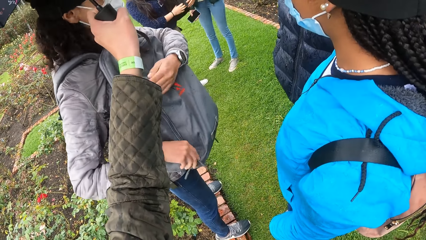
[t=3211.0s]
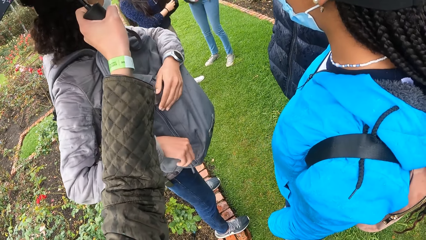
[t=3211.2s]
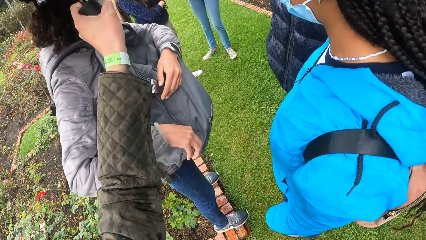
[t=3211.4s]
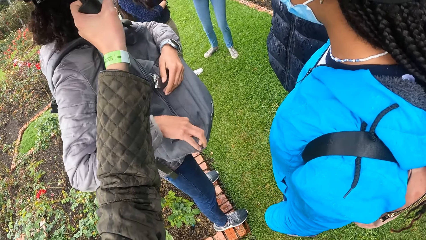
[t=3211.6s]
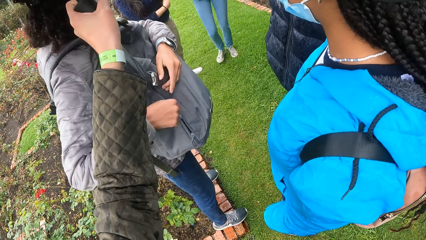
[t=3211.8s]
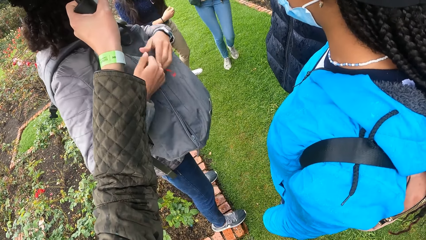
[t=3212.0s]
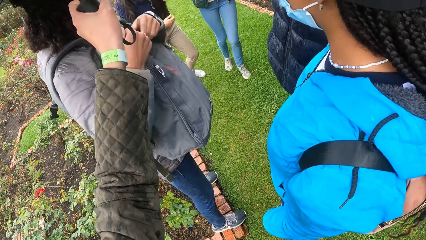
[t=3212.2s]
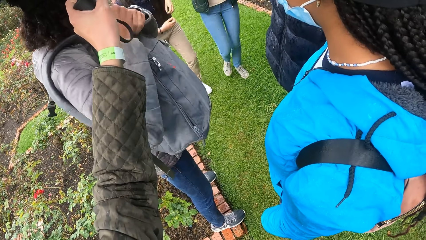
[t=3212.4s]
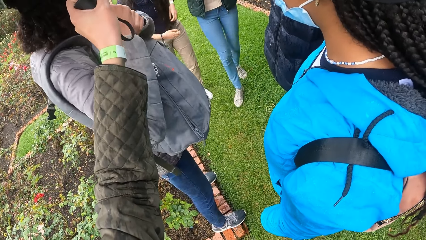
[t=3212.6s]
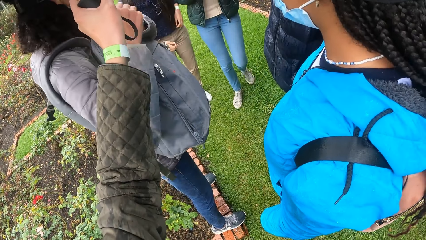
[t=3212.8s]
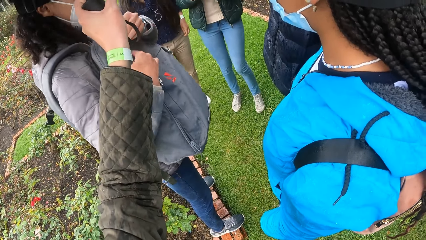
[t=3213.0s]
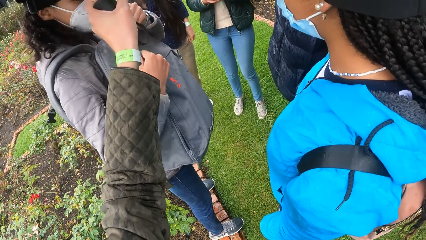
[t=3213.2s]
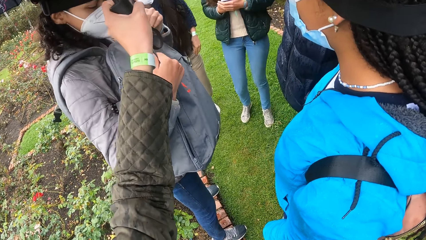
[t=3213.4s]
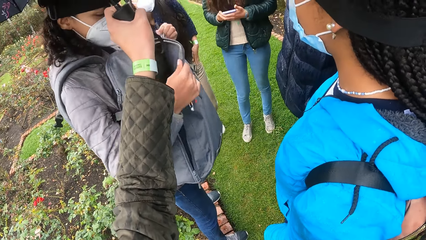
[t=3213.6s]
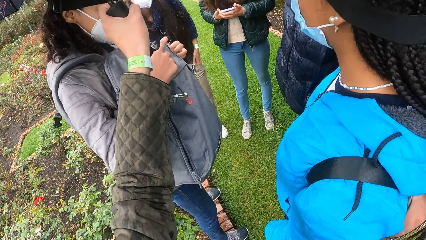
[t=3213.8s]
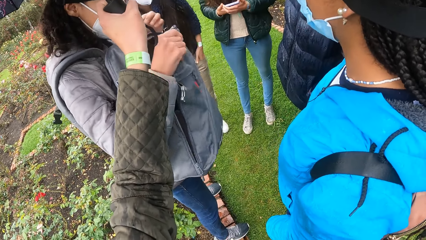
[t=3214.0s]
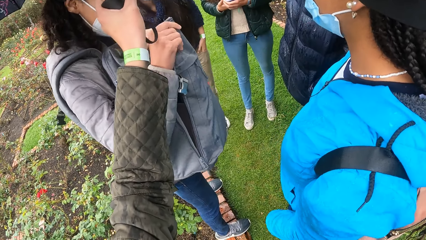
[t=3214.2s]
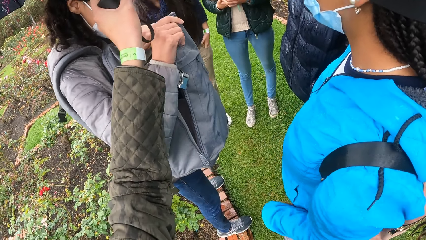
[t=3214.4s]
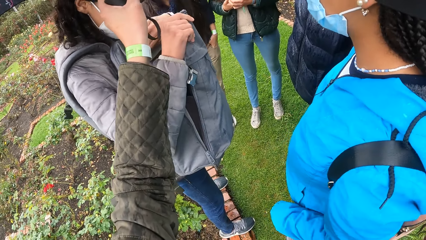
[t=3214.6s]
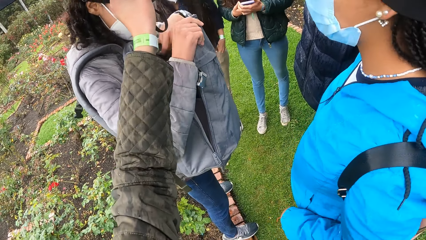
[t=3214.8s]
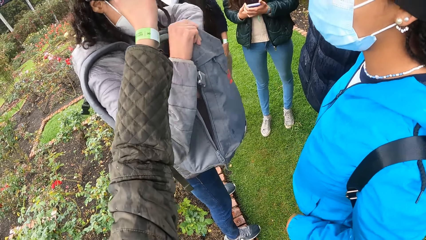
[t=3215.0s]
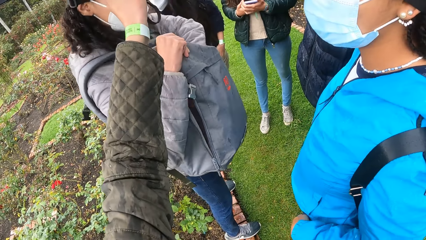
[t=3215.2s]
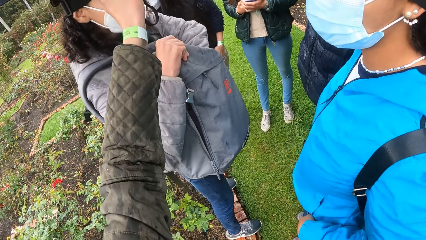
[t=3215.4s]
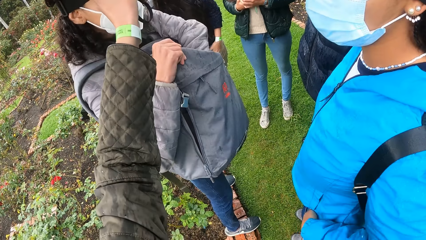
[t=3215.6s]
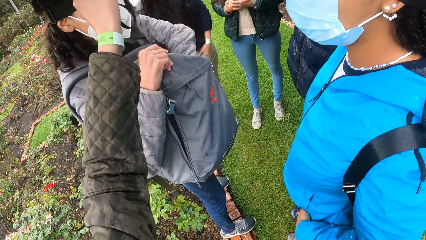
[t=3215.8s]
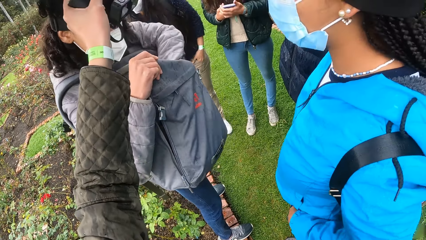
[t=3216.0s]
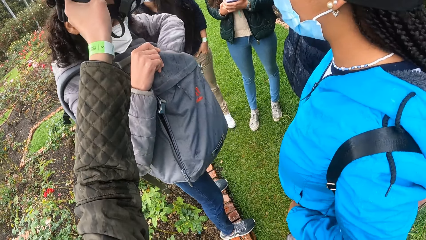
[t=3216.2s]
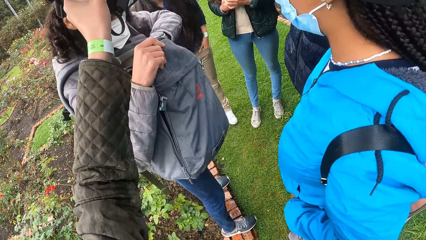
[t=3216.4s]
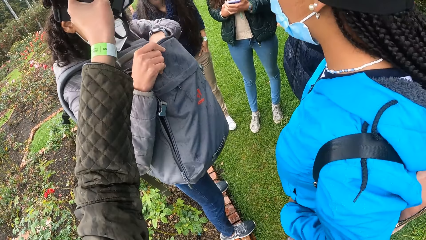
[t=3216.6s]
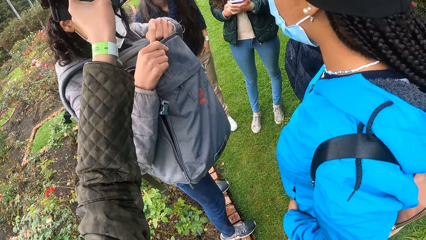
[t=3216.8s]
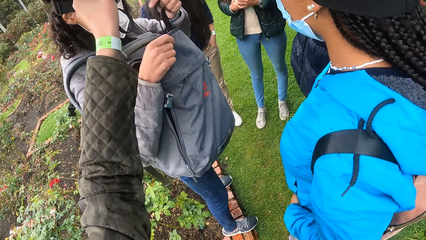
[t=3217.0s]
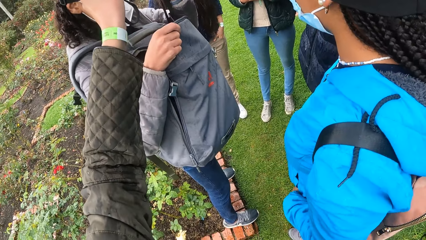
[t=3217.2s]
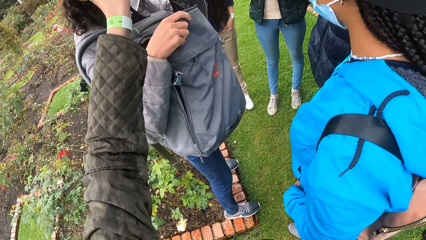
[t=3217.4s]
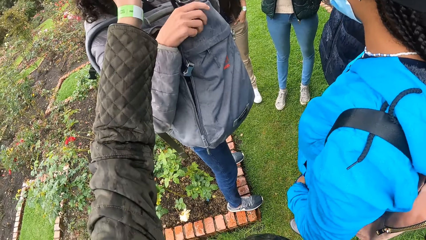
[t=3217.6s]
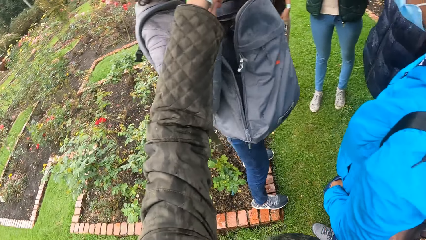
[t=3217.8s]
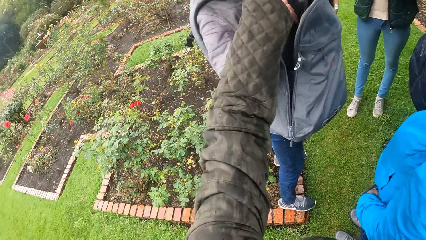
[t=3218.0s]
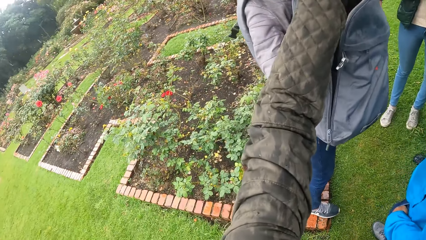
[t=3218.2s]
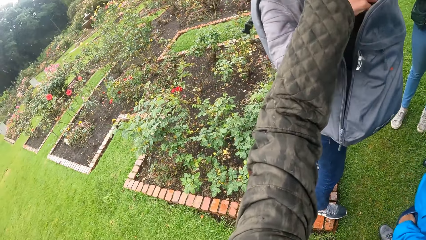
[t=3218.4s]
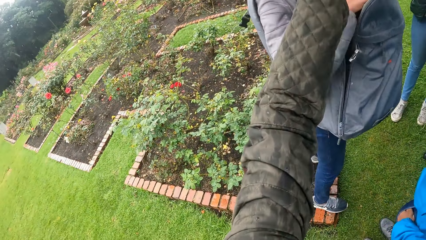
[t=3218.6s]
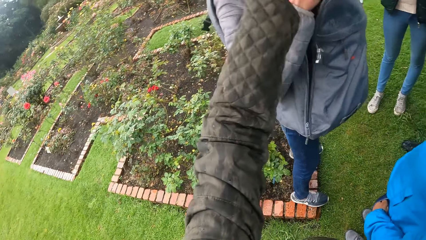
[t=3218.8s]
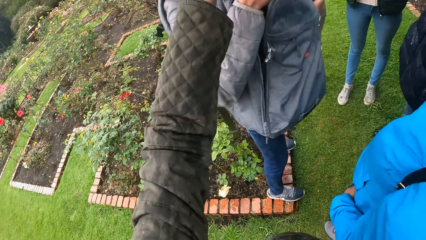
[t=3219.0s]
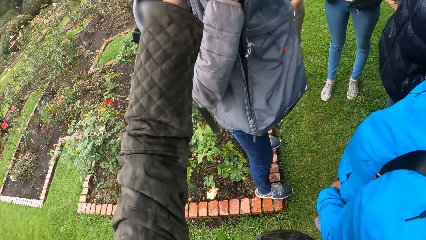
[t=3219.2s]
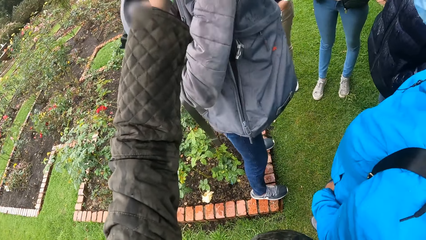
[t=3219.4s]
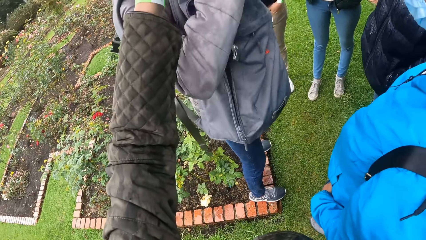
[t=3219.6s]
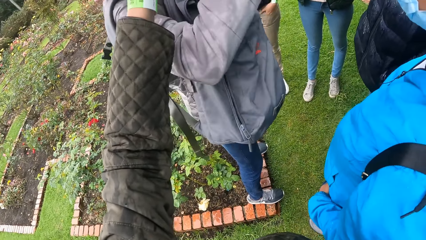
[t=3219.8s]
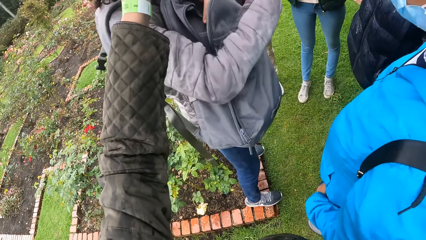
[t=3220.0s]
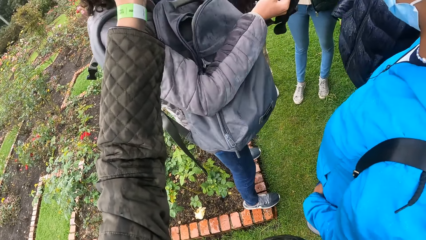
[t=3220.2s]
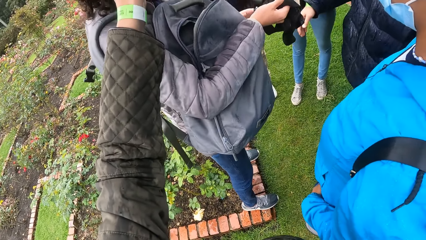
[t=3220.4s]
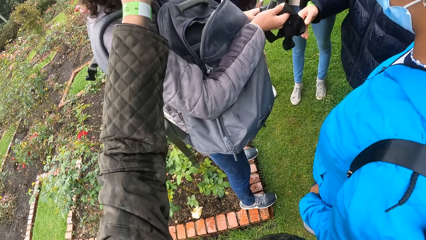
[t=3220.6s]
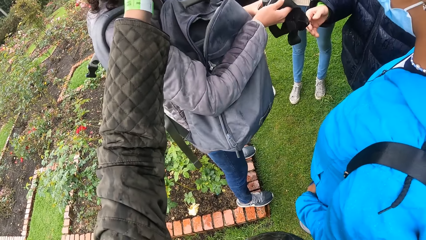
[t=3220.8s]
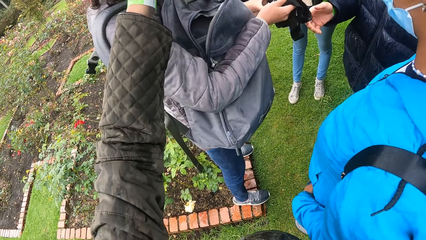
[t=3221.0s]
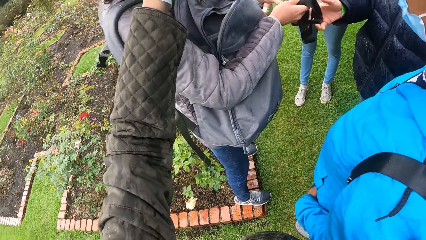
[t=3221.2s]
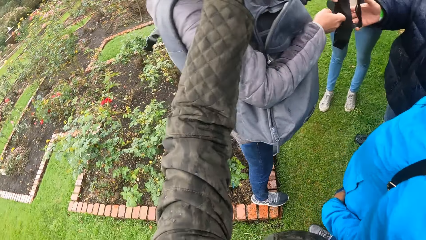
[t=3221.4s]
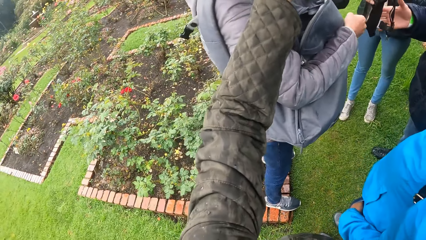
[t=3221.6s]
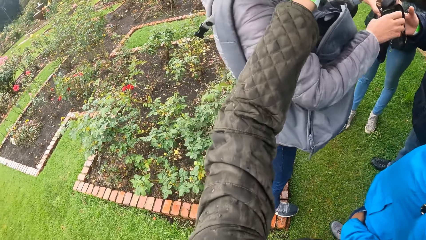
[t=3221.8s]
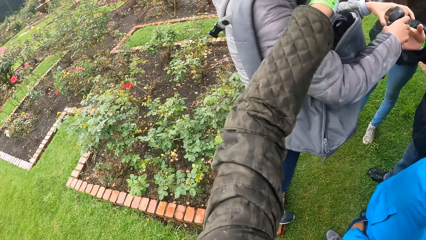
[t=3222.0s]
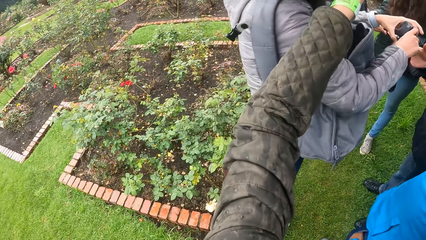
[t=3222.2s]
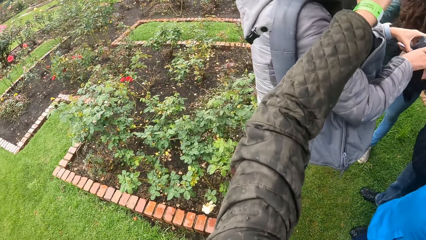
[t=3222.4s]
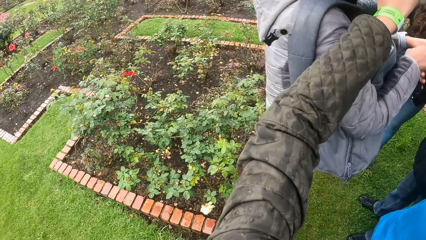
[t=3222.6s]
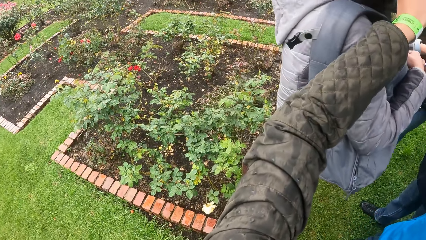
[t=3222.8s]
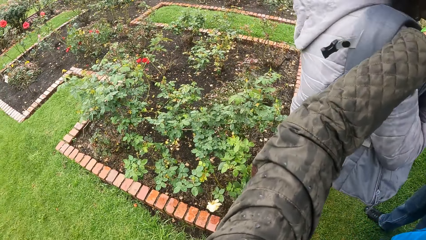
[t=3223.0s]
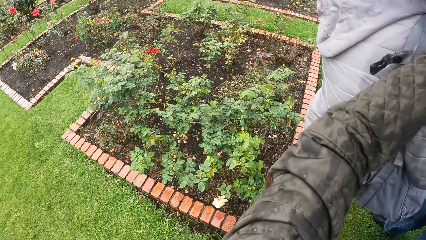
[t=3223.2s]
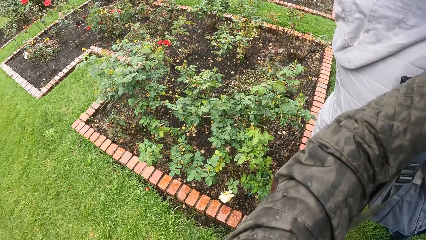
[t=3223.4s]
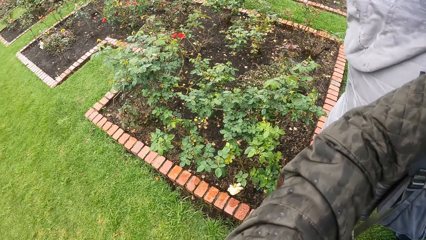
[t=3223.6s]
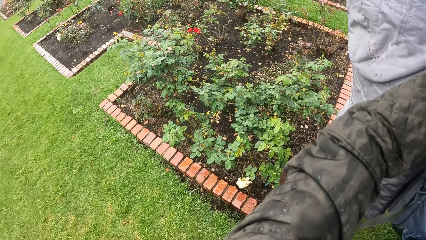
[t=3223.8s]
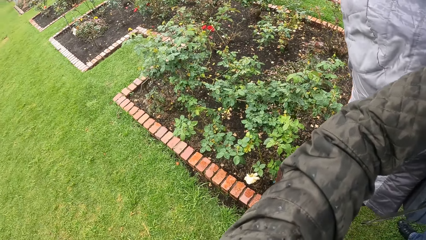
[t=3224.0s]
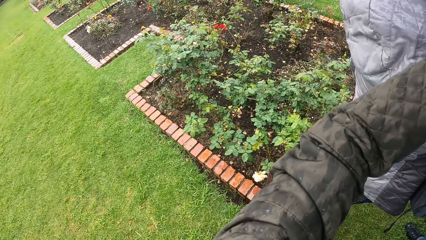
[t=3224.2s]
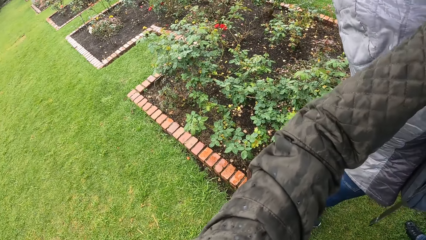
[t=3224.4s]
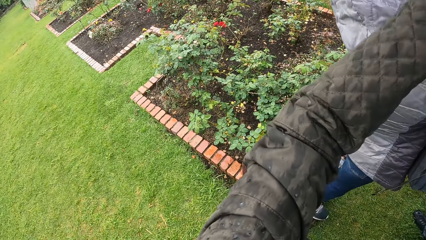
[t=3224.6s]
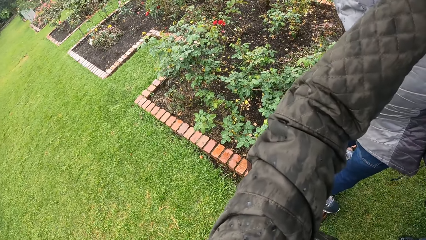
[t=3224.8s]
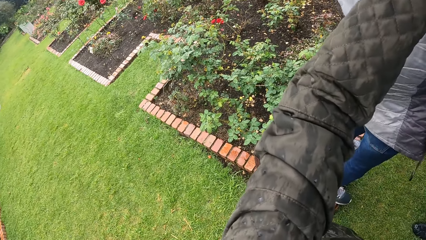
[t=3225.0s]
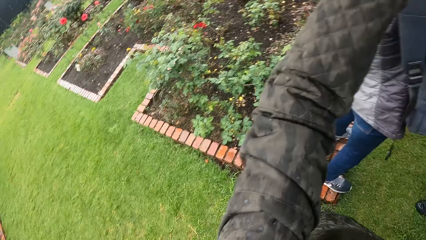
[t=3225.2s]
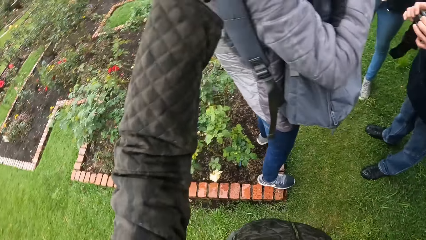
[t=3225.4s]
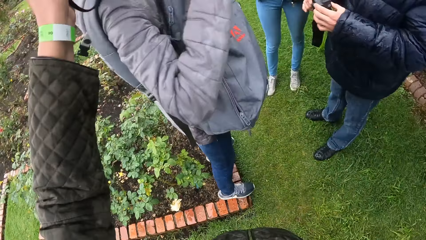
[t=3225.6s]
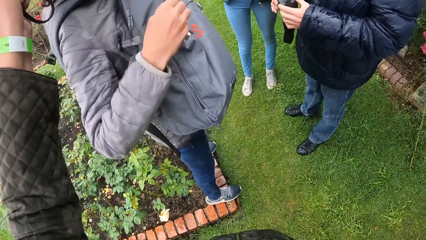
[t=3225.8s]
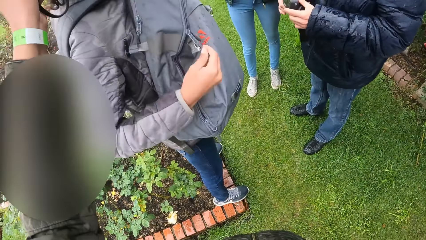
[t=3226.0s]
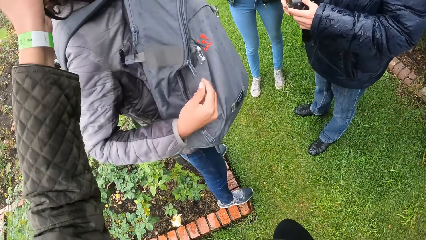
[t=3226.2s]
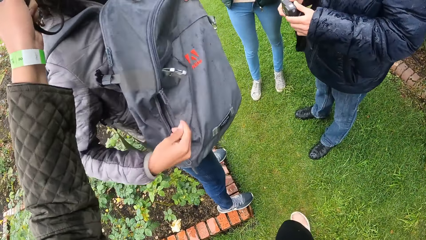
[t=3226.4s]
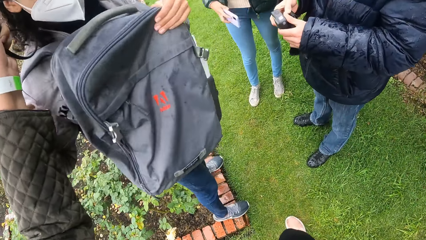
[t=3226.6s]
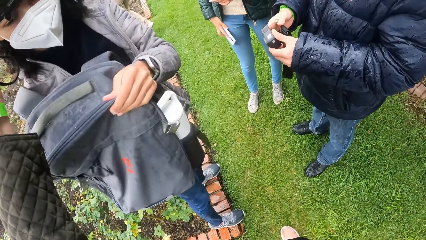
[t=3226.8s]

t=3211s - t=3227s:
The woman unzips the backpack on her chest with her right hand. The woman unzips the backpack on her chest with her left hand. The woman holds the backpack on her chest with her right hand. The woman removes a head camera from the backpack with her left hand. The camera wearer looks around. The woman passes the head camera to the man with both hands. The man collects the head camera from the woman with his right hand. The woman zips the backpack on her chest with her right hand.
